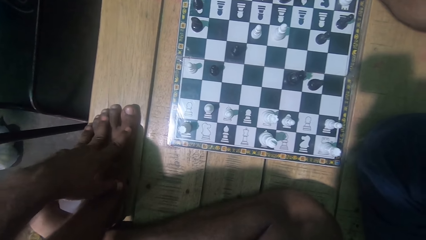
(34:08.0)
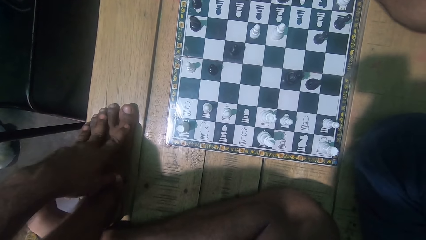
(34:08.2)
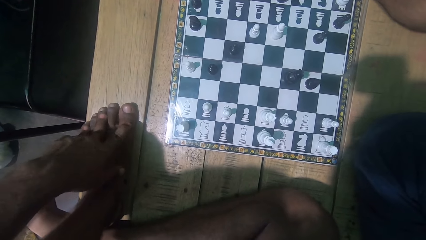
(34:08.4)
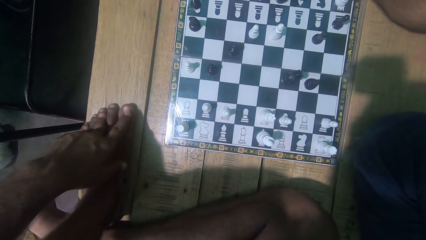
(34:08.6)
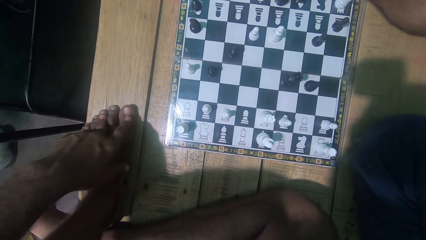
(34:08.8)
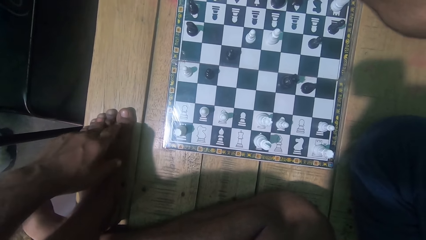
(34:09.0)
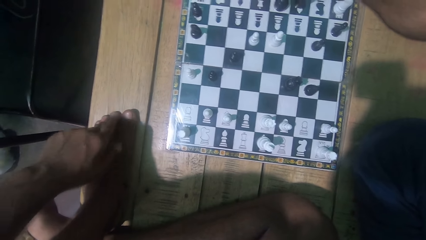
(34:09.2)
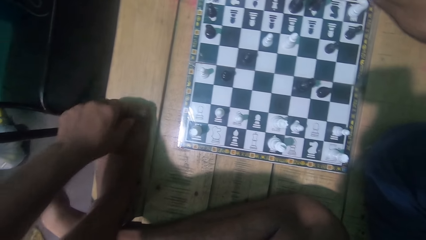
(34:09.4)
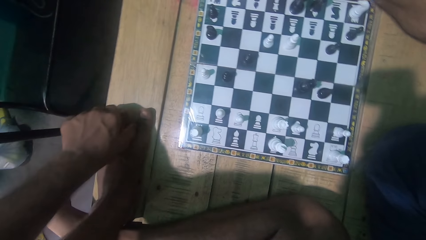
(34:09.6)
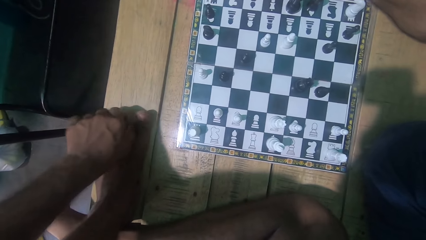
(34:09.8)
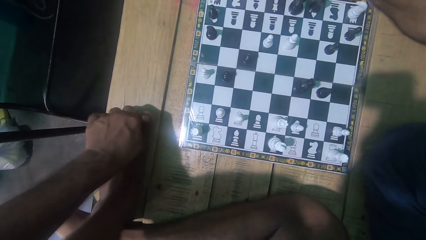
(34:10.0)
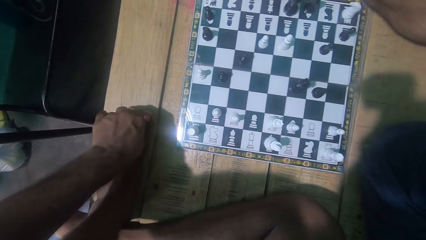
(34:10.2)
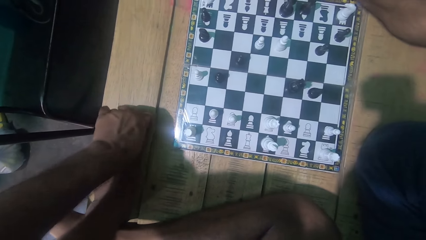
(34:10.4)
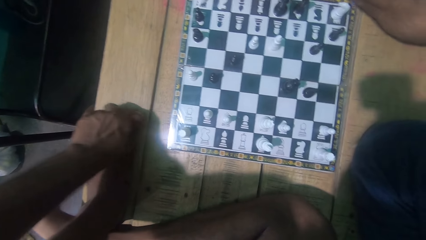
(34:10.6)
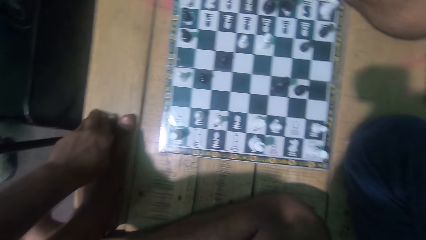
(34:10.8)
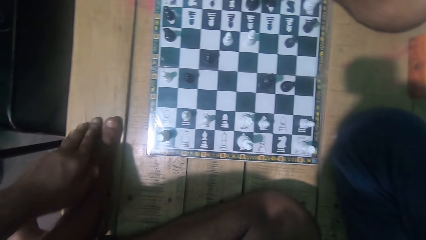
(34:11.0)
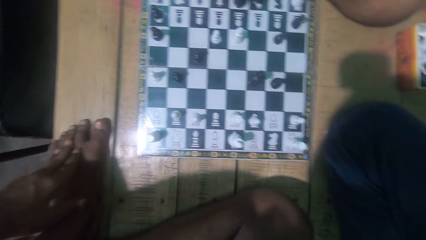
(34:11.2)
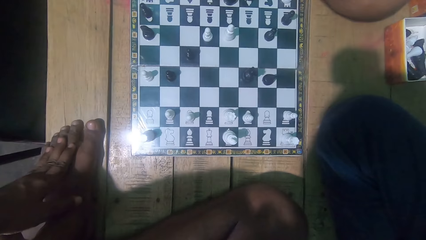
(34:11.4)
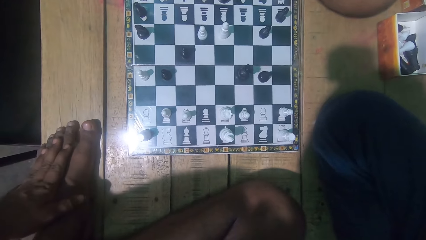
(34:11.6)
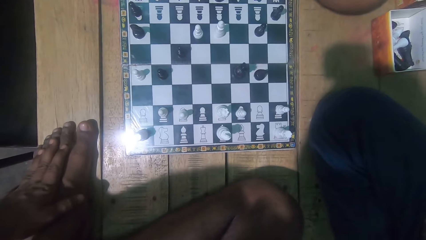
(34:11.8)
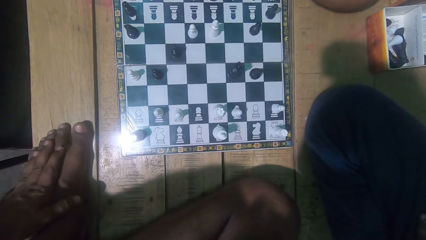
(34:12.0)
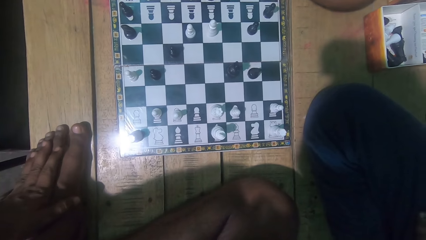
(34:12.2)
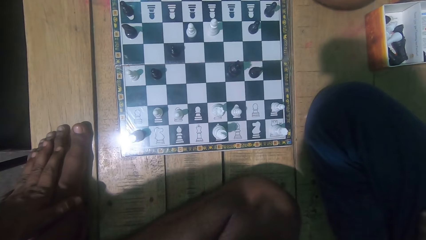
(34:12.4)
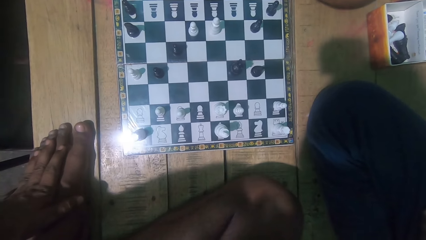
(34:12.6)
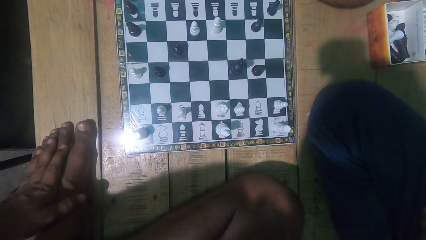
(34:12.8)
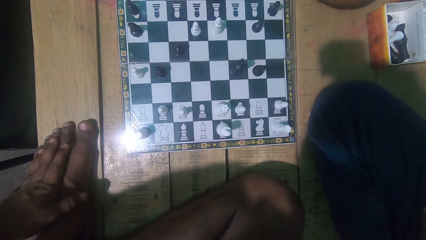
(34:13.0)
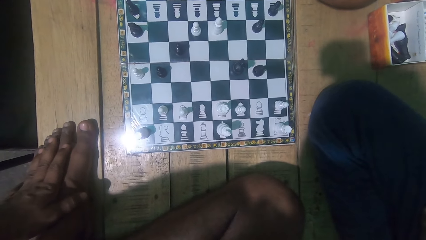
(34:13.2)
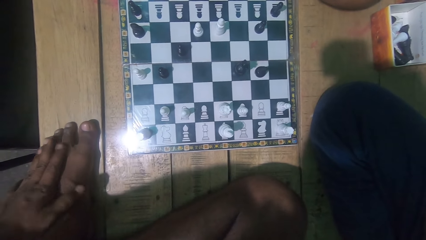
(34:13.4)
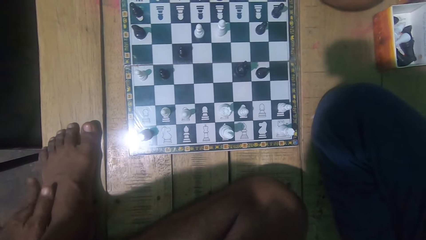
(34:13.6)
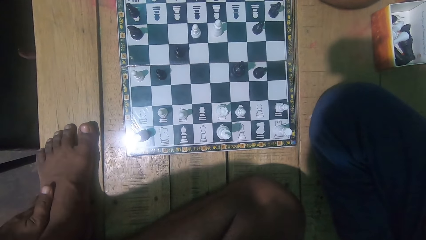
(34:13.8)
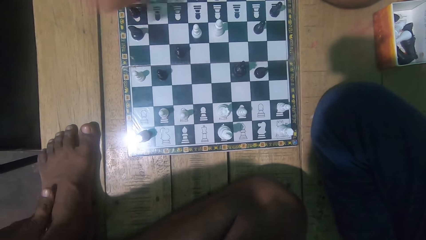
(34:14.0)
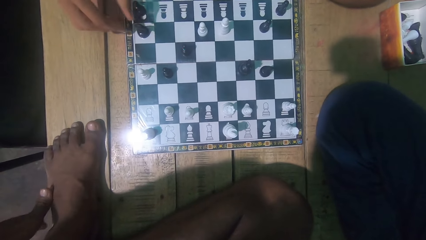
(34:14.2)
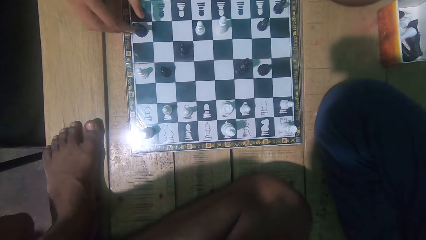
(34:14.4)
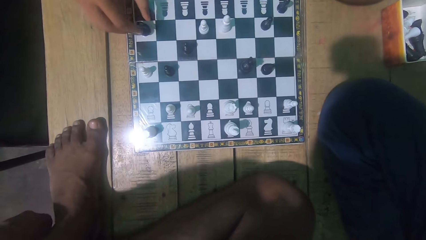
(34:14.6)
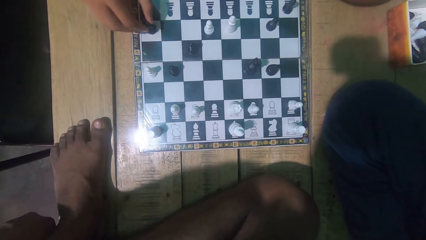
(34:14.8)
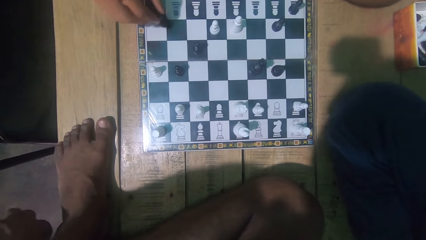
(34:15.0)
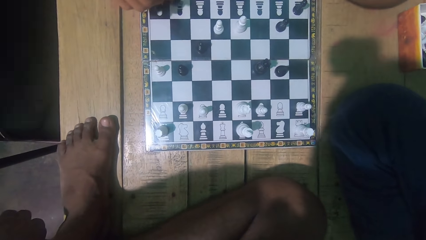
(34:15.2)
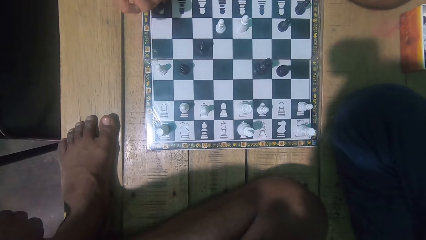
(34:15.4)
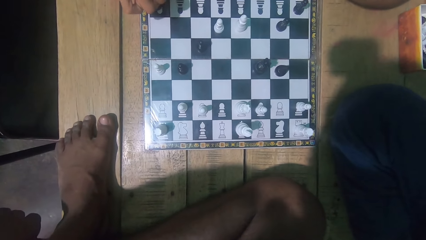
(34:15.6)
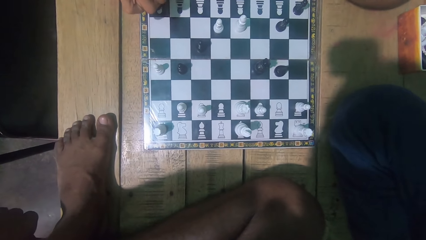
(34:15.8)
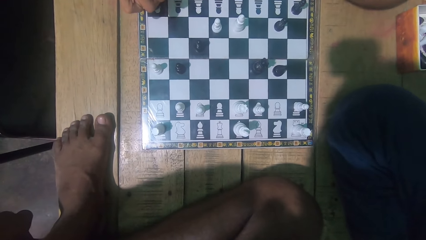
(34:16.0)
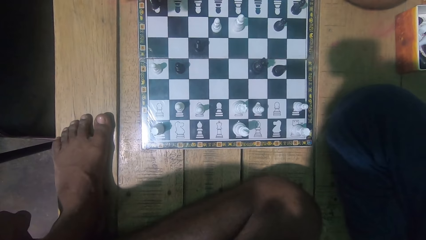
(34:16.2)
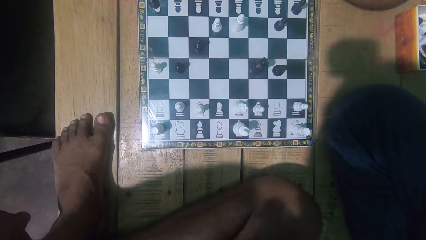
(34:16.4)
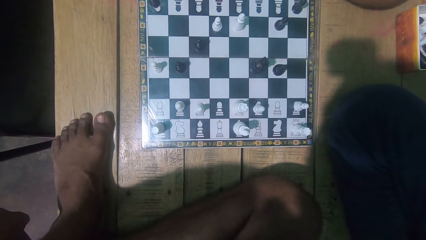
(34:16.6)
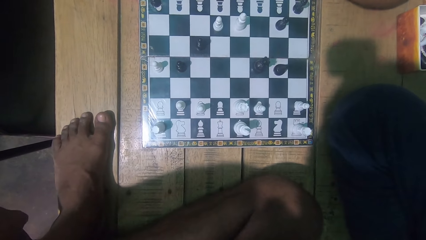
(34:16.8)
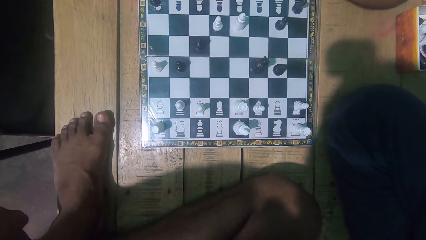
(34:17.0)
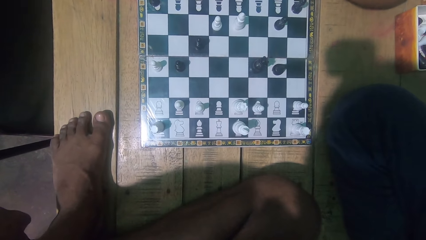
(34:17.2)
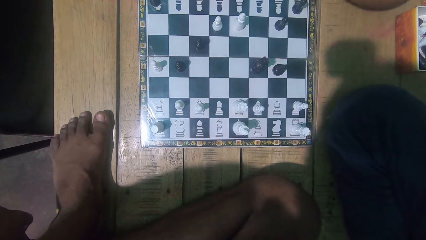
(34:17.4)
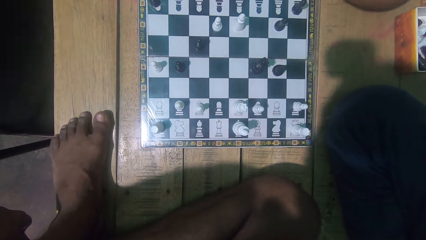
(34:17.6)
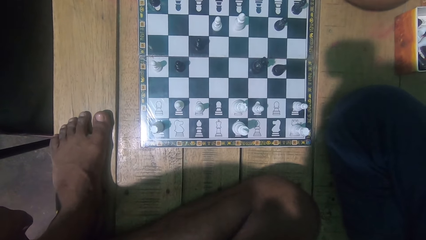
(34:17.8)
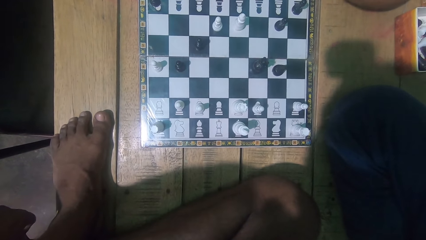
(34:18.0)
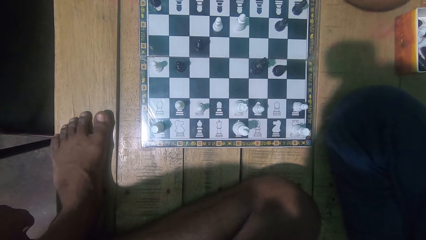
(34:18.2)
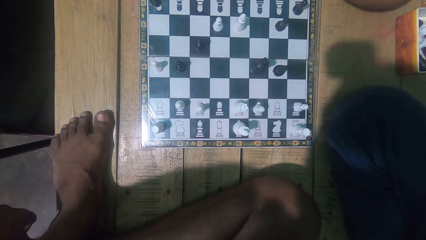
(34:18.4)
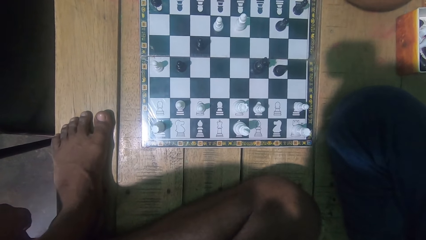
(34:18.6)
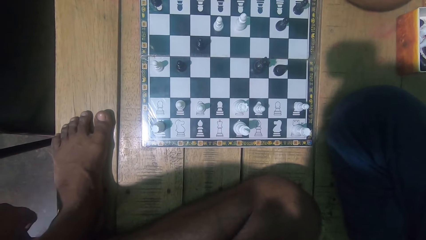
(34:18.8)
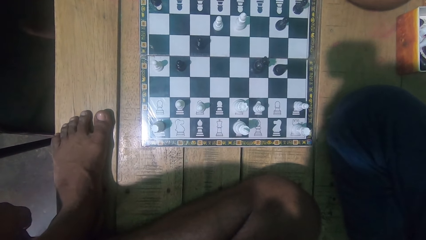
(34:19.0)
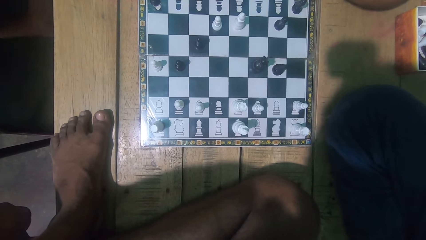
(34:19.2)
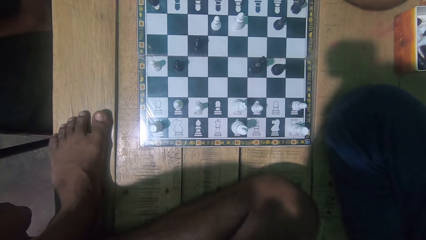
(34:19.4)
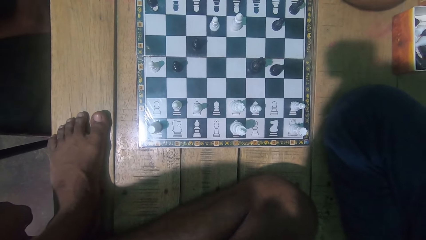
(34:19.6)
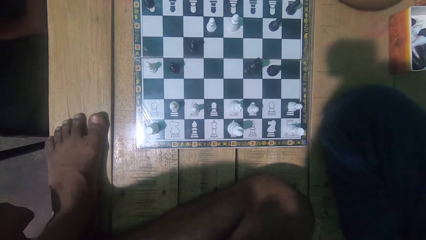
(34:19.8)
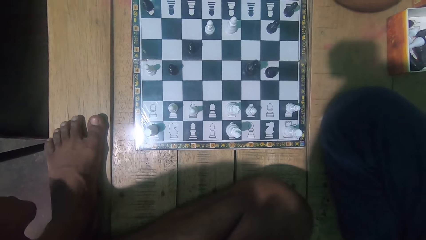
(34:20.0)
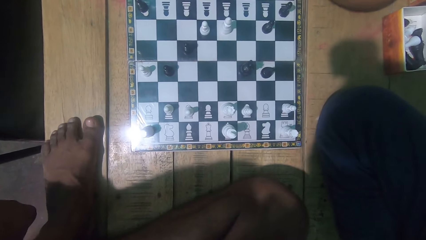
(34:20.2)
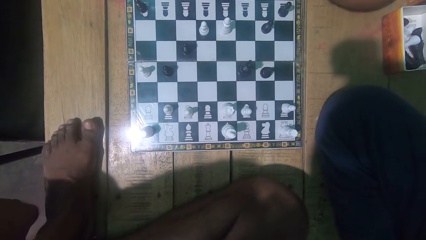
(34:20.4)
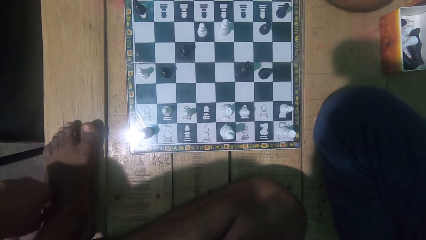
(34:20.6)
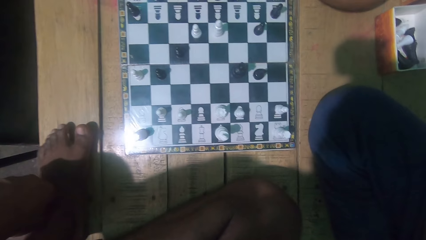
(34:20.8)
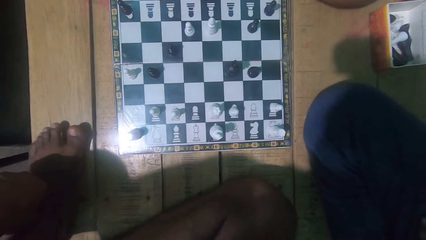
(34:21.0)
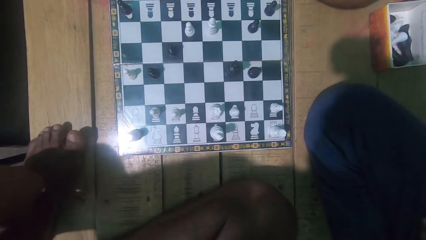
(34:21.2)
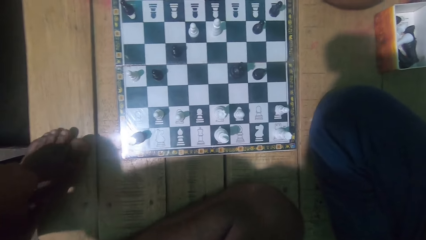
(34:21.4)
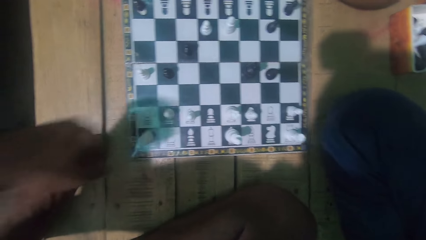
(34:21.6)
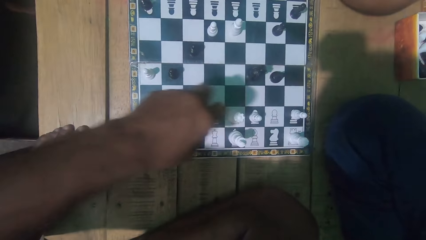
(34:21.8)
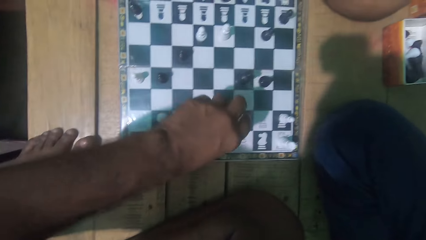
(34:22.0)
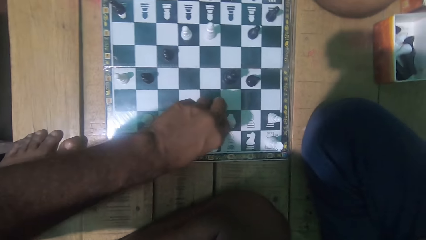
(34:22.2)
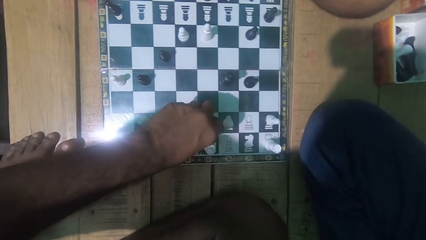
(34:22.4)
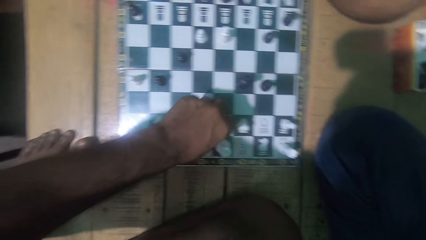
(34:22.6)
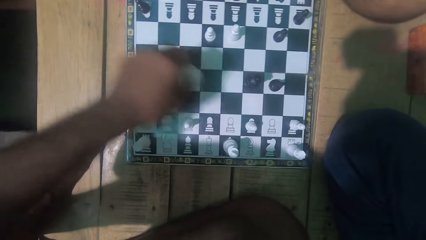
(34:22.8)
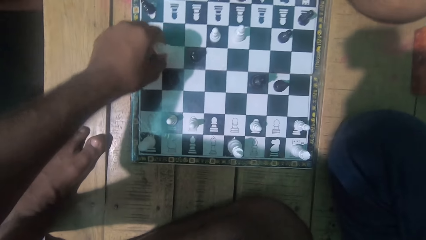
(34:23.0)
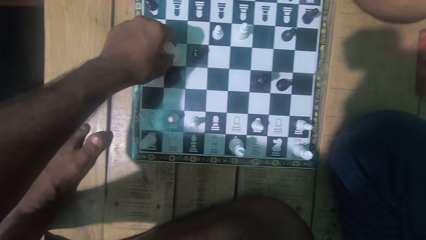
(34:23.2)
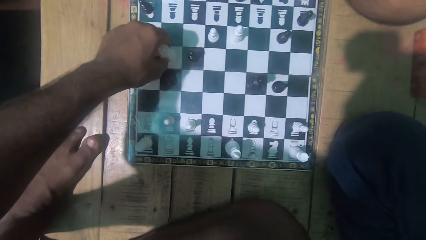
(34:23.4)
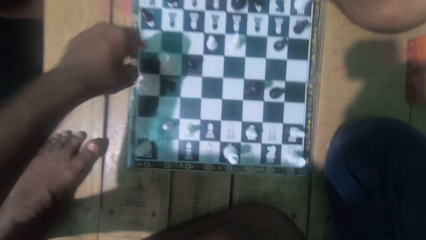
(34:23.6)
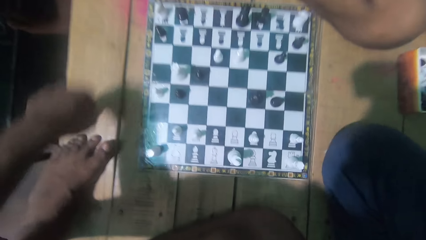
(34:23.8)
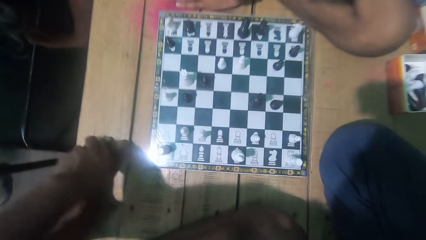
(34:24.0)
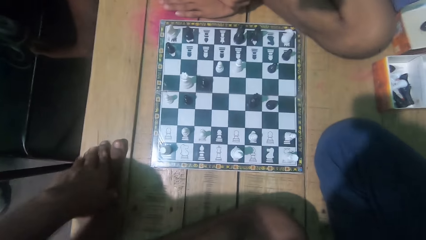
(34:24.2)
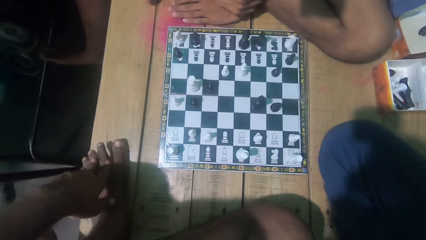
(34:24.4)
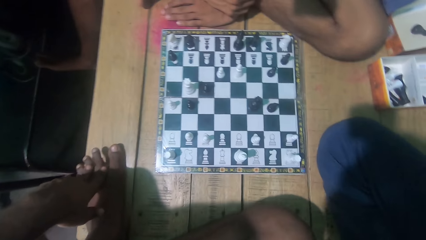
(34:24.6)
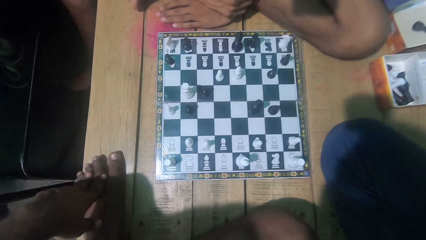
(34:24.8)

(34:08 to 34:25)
The camera wearer touches his toe. The man moves a chess piece and plays the chess. The camera wearer plays the chess game. He moves a chess piece.
